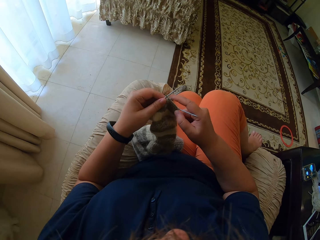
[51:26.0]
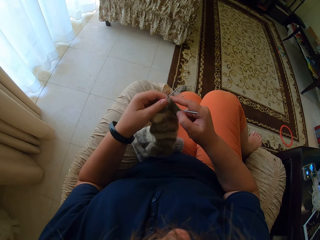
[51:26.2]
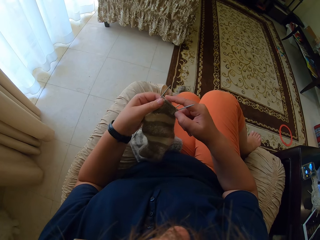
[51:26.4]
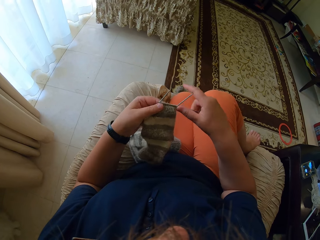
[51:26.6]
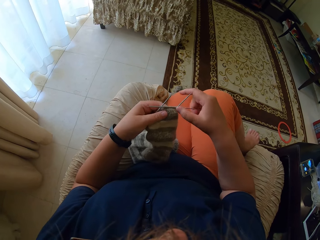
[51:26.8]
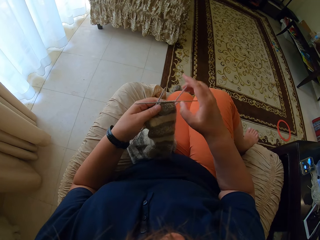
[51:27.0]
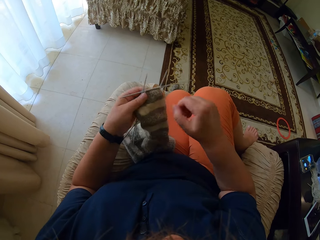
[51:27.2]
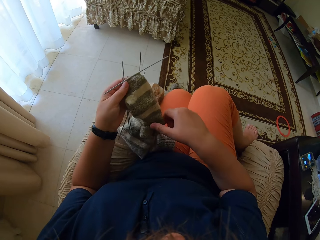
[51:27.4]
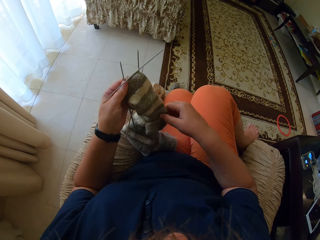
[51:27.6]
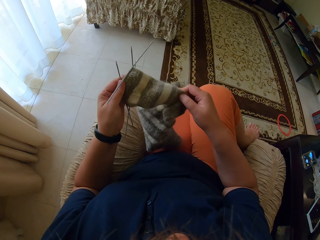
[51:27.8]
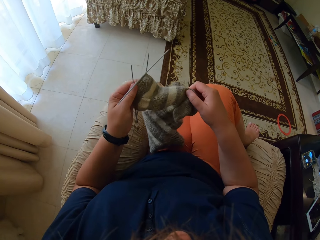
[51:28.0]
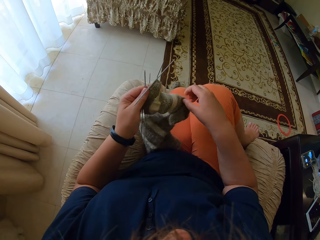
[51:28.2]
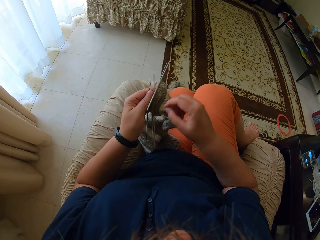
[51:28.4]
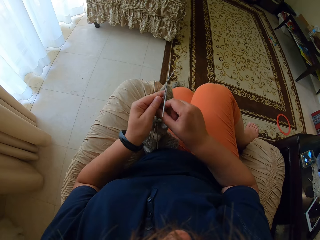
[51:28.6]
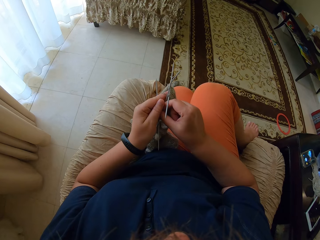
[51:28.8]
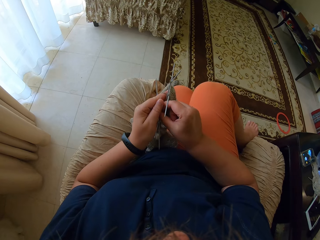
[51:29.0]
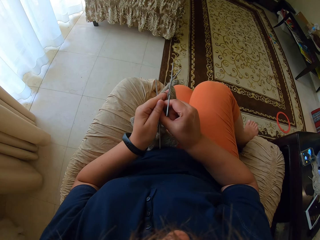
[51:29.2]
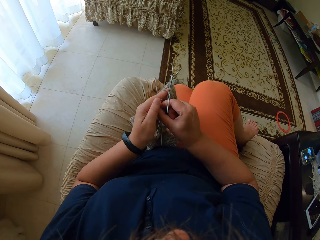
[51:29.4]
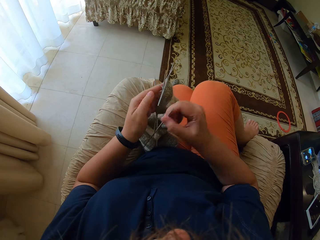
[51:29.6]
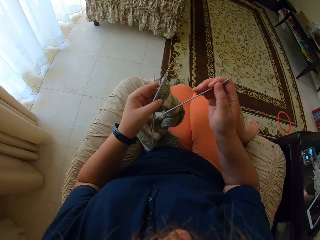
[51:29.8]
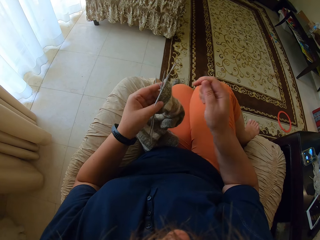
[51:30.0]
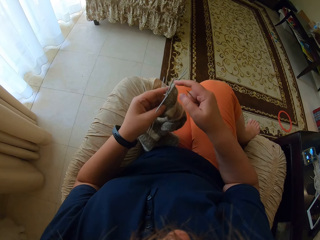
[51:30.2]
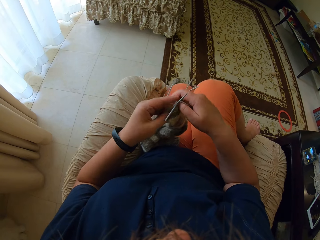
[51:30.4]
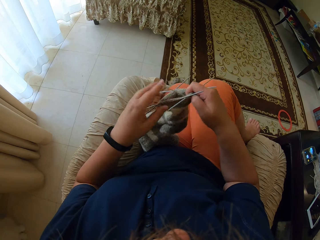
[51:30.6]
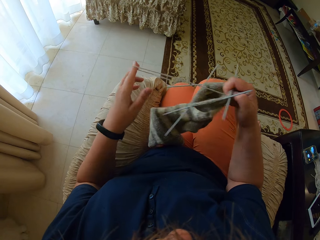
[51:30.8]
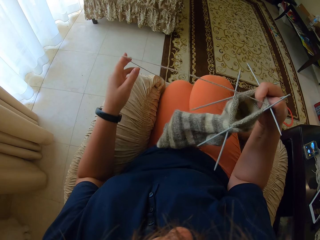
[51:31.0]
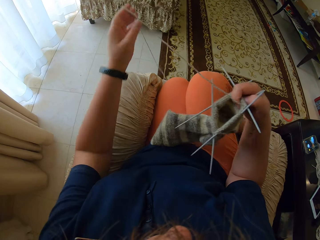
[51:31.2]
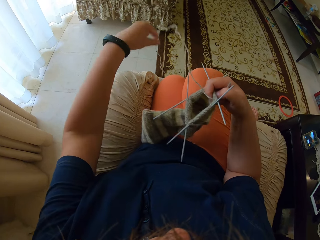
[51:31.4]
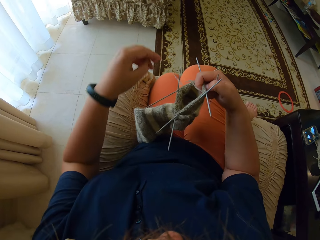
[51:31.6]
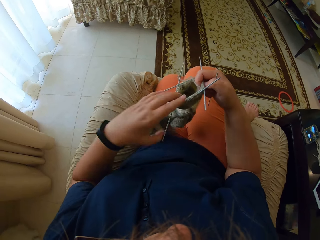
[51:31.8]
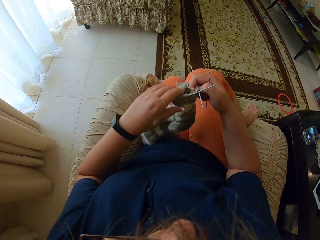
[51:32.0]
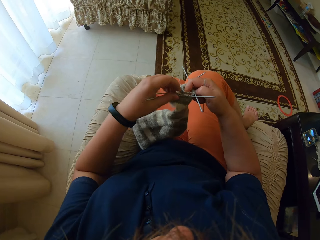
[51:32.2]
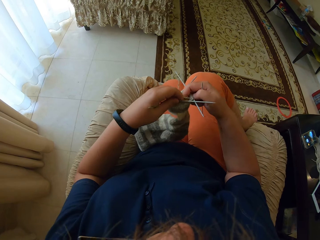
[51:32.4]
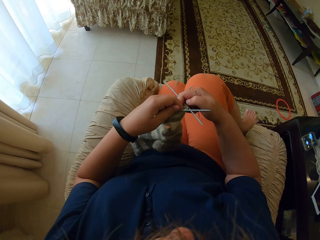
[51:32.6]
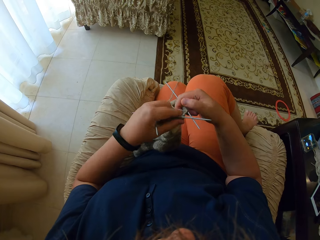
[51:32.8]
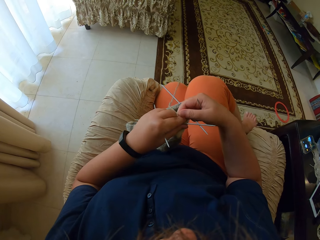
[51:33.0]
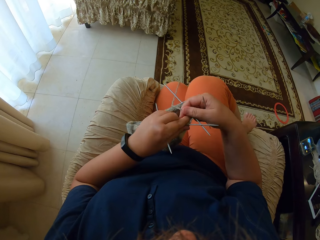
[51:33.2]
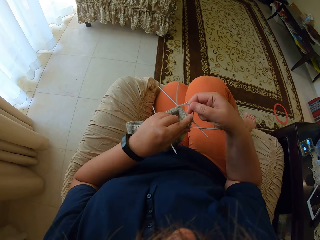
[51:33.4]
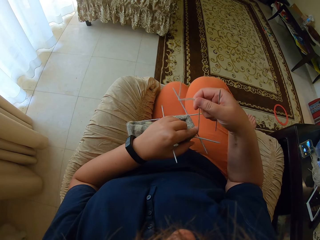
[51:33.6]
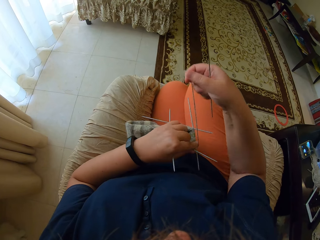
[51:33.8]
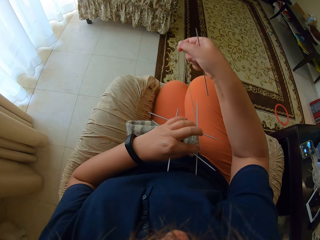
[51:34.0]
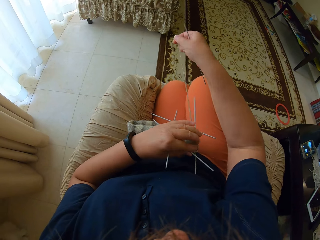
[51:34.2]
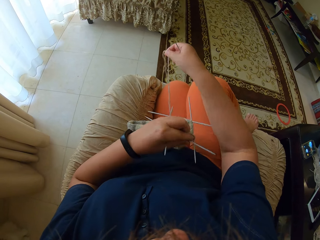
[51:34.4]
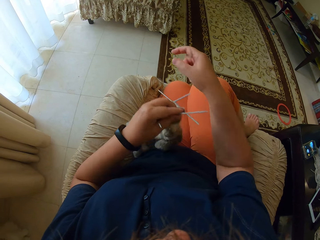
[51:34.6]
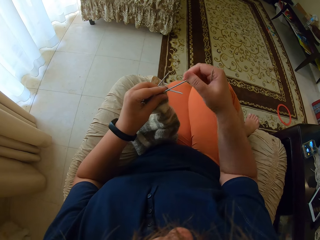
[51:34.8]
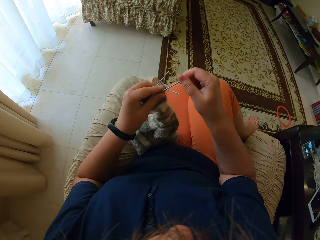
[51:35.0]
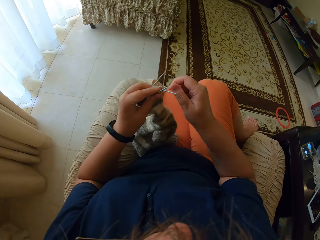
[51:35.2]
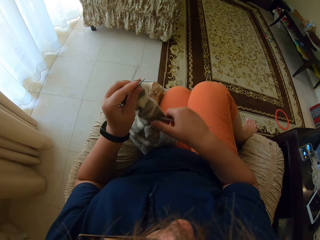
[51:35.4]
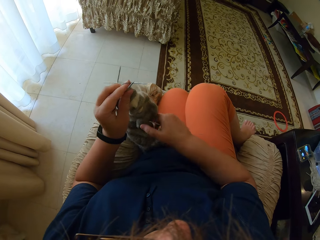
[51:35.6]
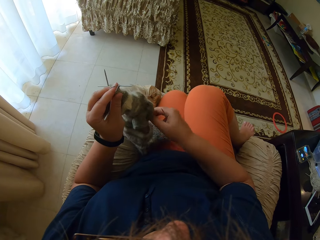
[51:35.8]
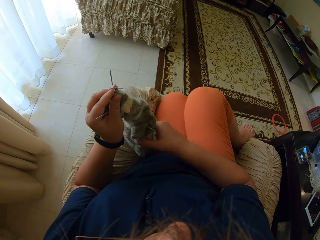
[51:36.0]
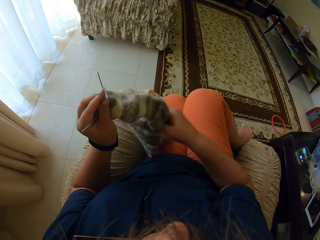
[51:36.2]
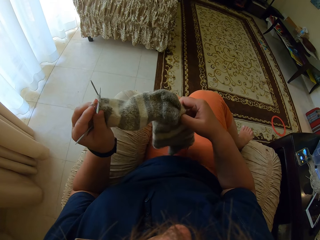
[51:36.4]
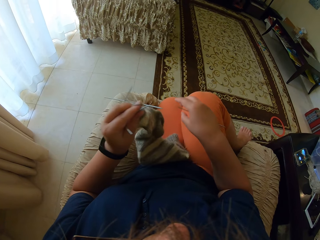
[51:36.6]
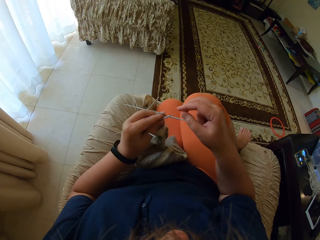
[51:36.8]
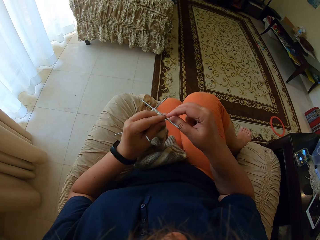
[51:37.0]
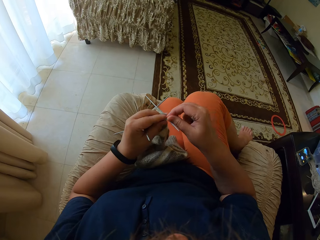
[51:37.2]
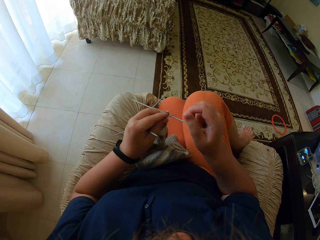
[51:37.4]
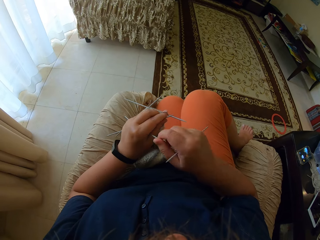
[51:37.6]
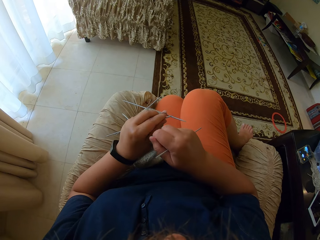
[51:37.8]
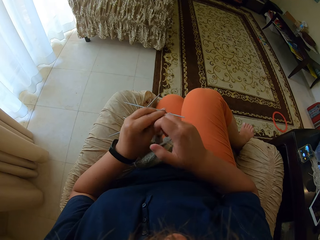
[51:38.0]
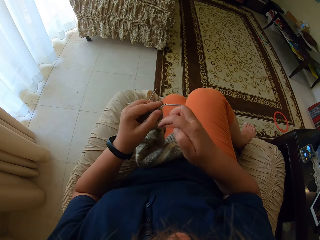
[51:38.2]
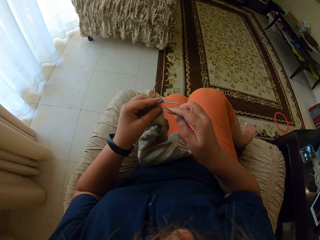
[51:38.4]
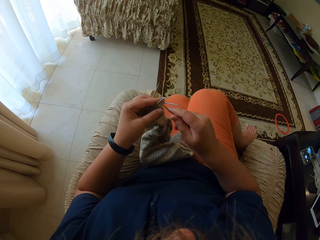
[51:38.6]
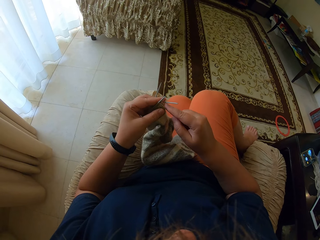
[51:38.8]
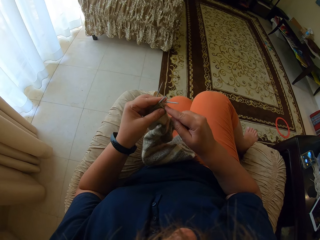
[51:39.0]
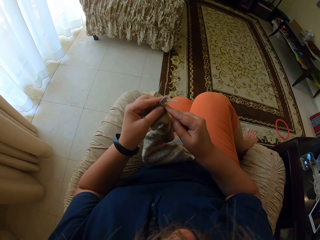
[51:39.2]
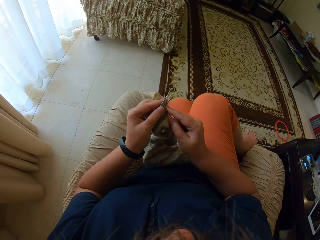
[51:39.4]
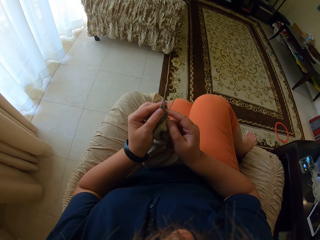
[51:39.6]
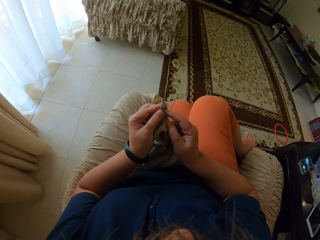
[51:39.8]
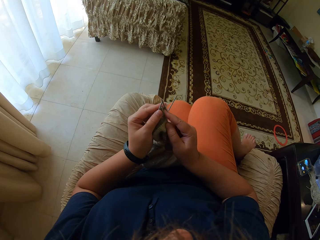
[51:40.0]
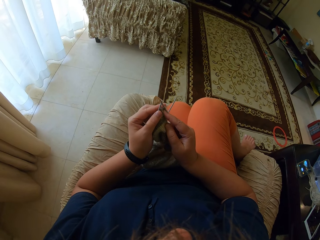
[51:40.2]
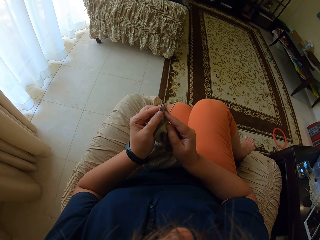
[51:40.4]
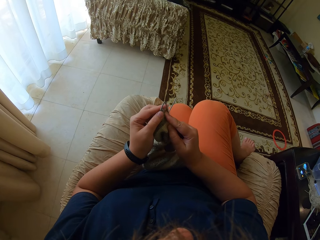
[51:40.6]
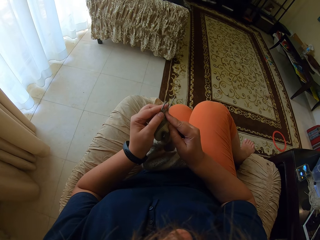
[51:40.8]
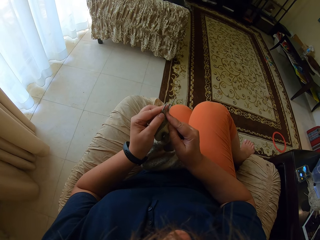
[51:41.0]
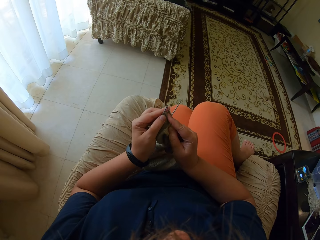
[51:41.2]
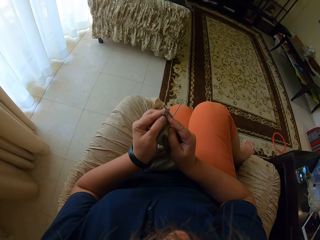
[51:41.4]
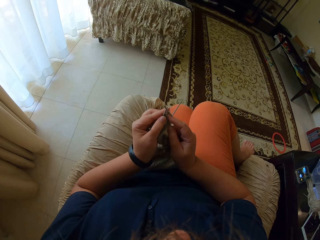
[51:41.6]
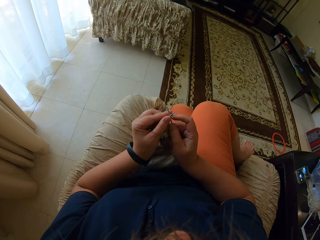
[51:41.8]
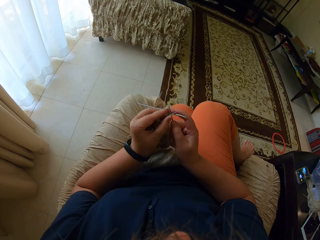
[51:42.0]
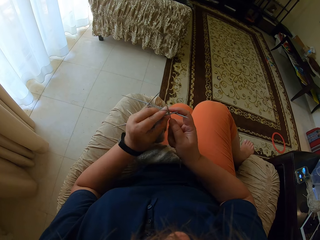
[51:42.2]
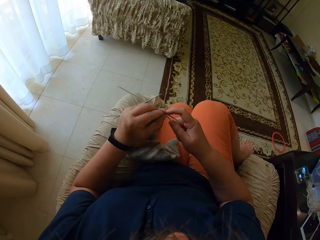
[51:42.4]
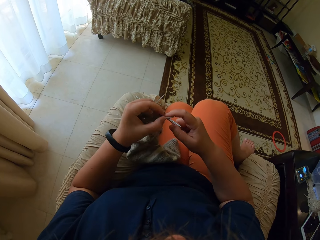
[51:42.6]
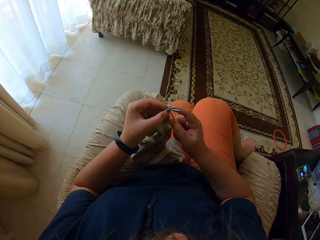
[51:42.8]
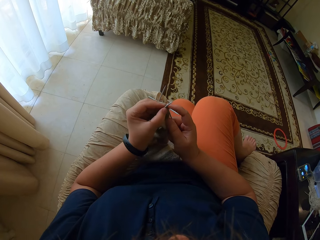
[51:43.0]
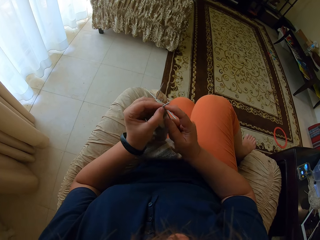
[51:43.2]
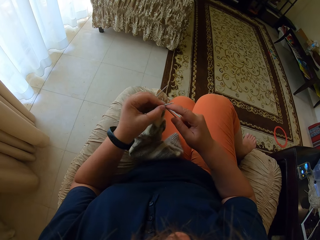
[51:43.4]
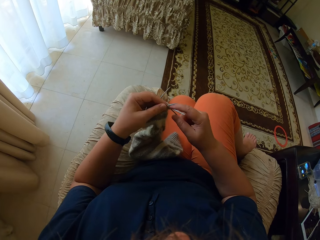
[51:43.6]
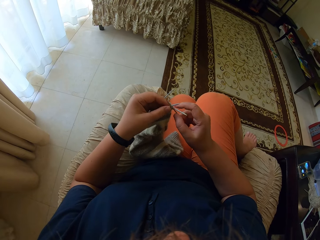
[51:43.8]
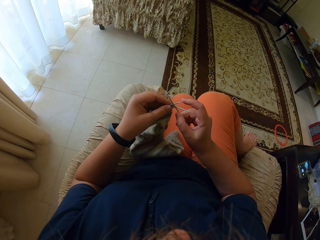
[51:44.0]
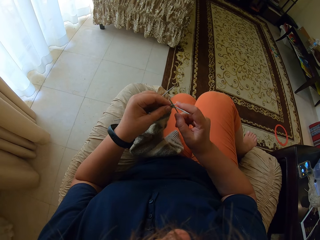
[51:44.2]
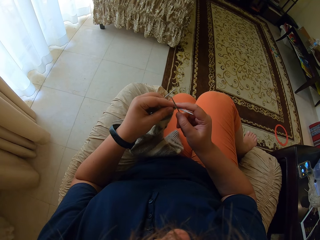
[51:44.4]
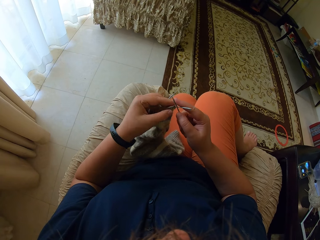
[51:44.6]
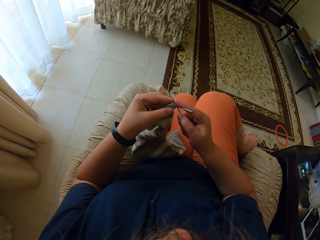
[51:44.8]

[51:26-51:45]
The camera wearer adjusts the socks with her hands. She looks at the fabric. She picks a crochet with her right hand. She straightens the yarn with her left hand. She straightens the yarn with her right hand. She adjusts the crochet on her hands. She knits the socks.

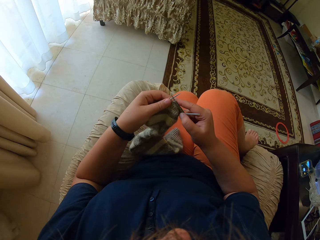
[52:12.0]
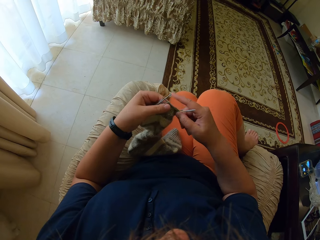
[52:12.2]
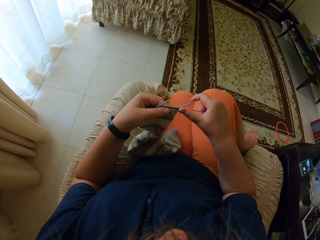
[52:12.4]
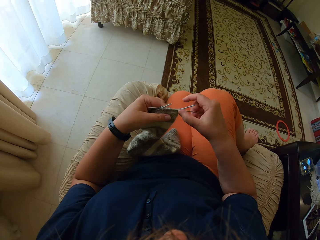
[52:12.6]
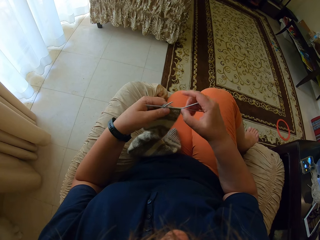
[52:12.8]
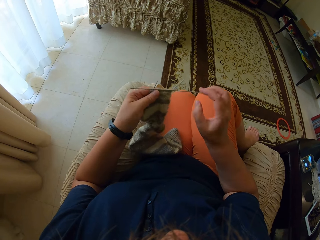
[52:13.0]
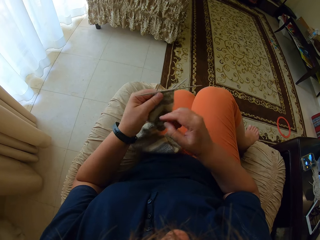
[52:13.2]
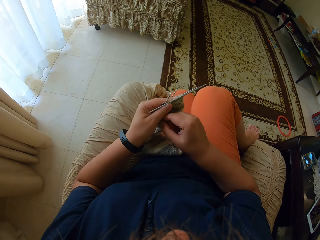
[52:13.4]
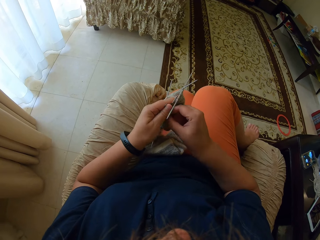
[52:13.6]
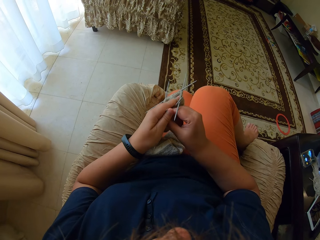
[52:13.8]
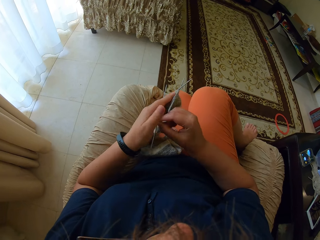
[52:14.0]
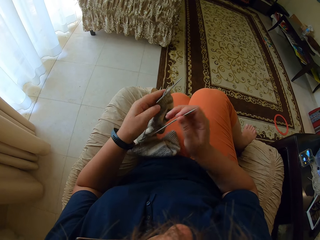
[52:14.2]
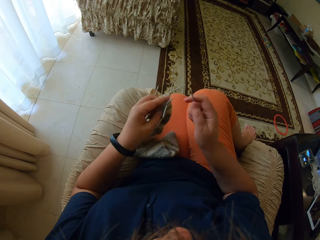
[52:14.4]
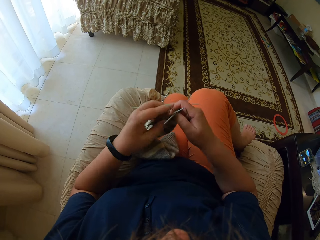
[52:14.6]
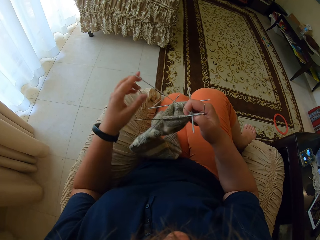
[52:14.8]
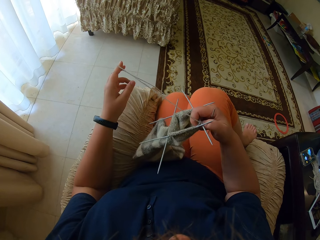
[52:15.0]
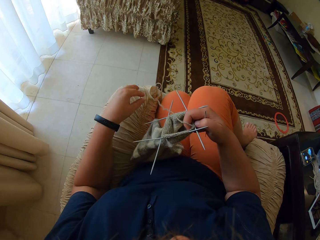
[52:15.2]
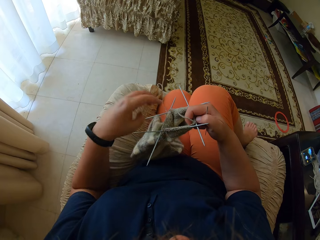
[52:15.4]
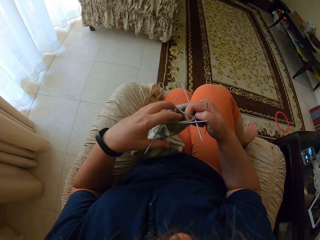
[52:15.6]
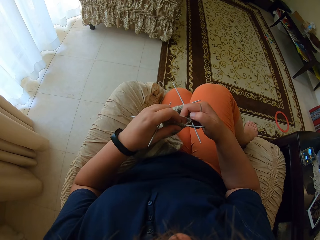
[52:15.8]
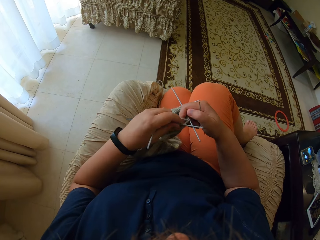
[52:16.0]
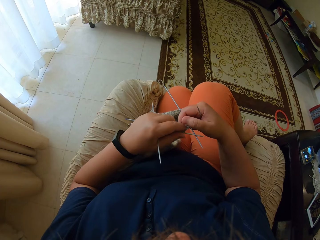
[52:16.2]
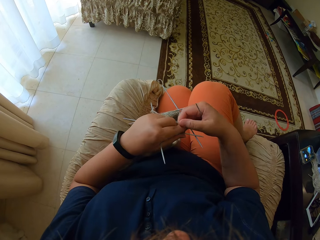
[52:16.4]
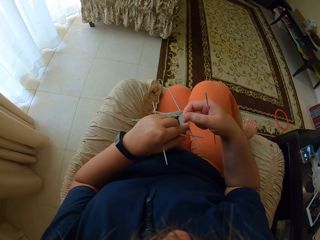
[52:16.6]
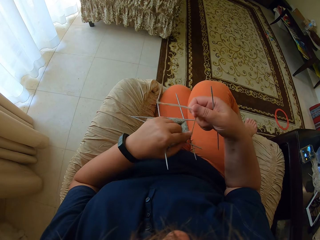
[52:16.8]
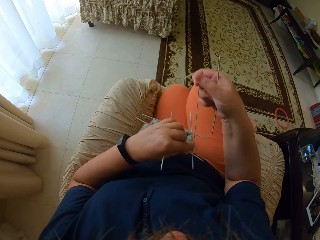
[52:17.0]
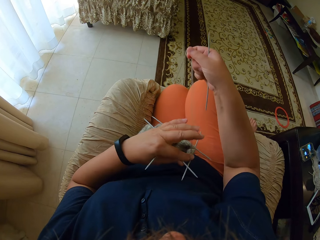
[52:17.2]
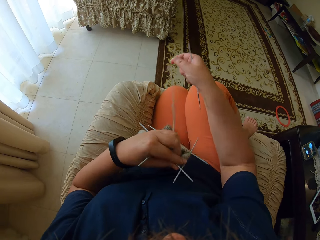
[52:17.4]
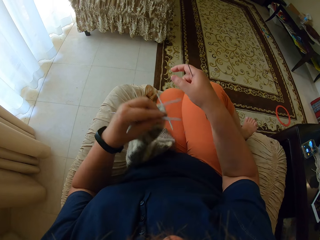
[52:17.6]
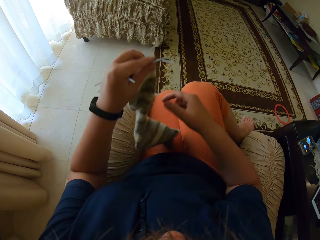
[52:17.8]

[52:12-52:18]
The camera wearer picks a crochet with the right hand. She straightens the yarn with her left hand. She straightens the yarn with her right hand.
